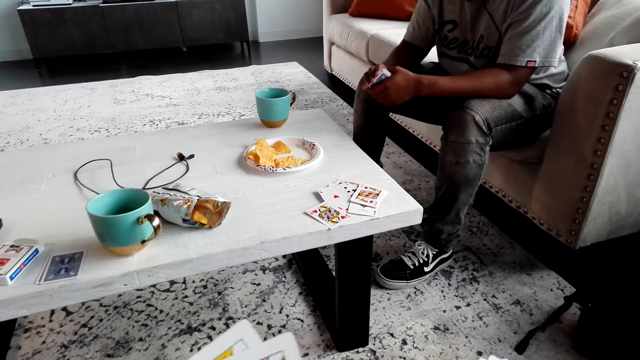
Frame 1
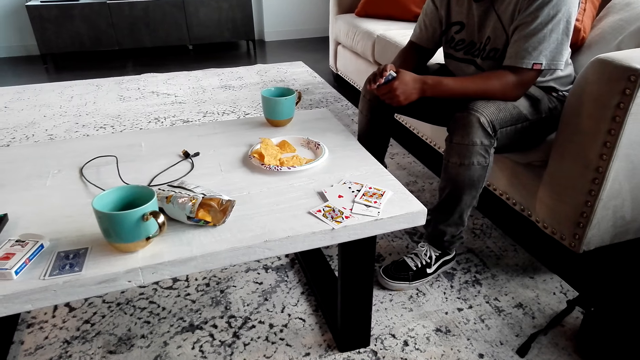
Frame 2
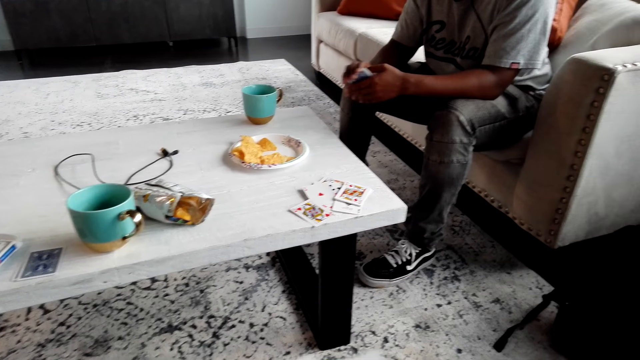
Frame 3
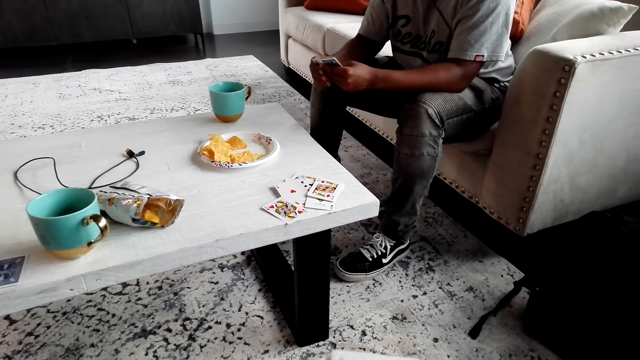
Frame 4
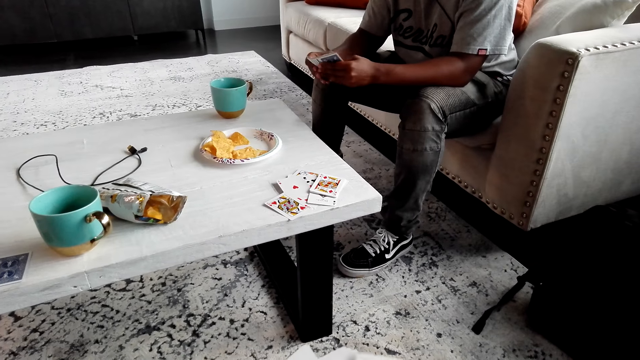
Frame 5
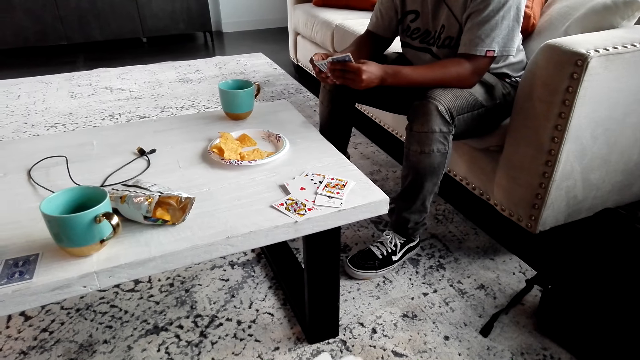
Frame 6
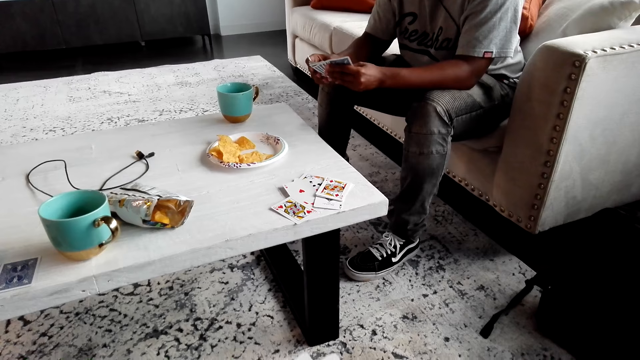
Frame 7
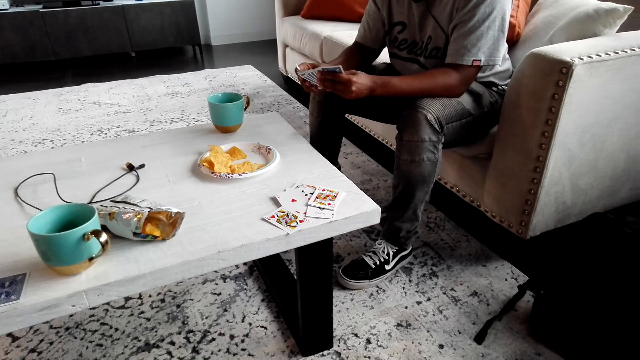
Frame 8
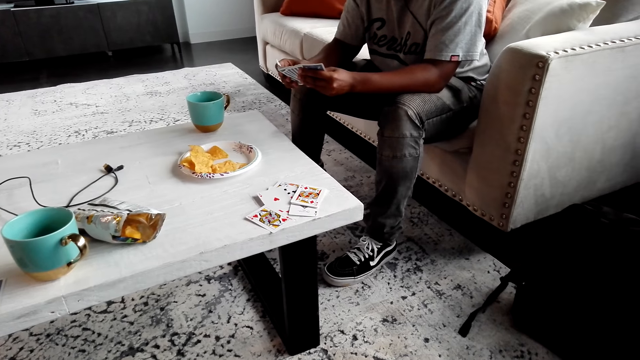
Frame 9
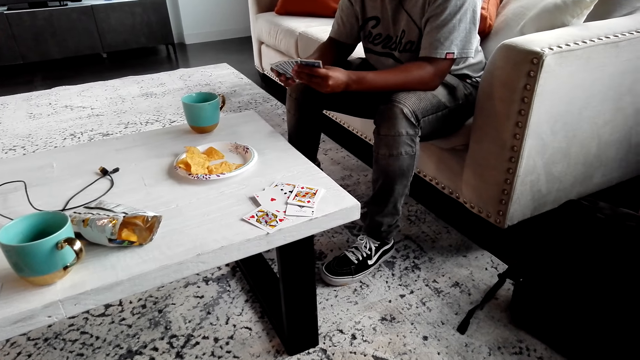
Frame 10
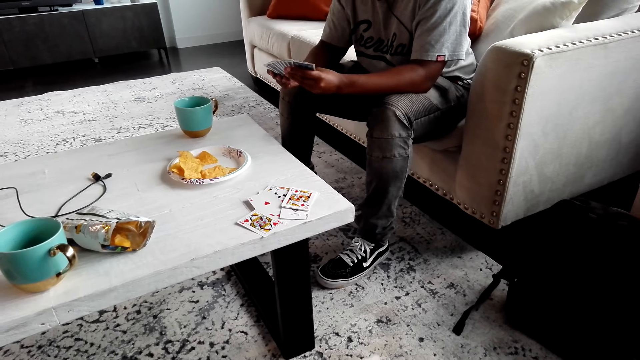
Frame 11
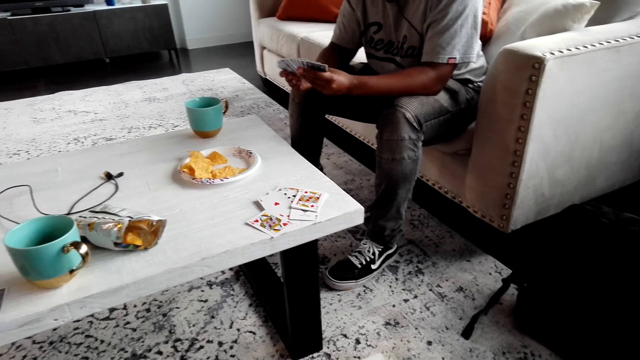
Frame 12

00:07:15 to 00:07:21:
The man puts the cards together. The man selects the cards.

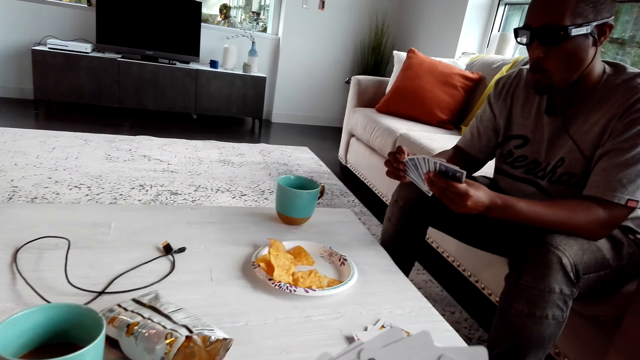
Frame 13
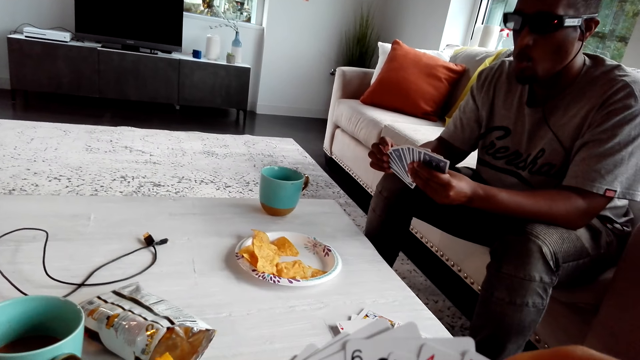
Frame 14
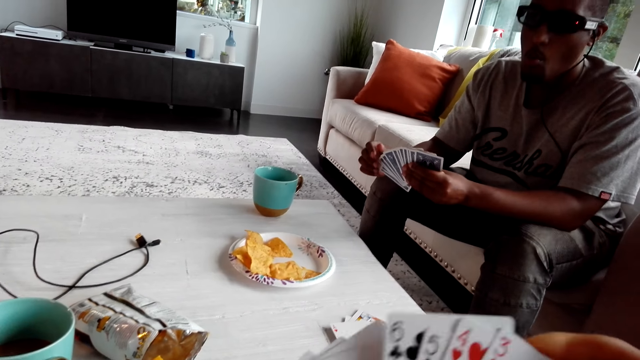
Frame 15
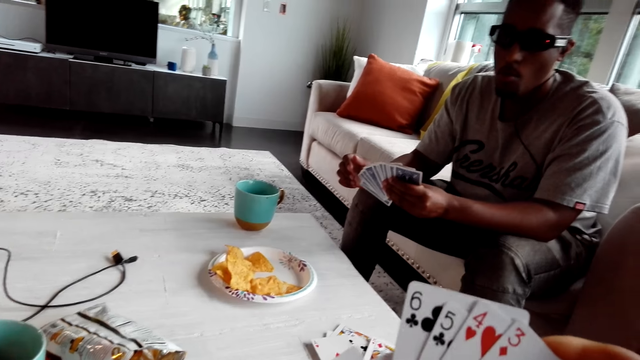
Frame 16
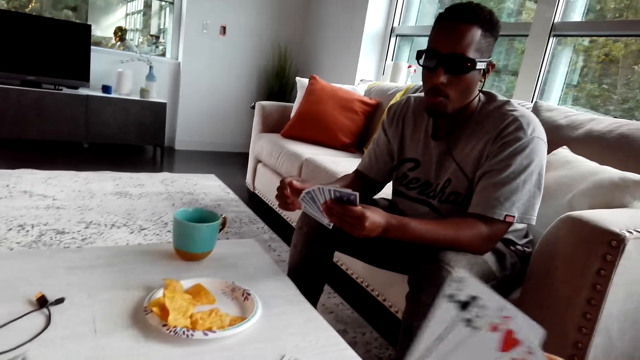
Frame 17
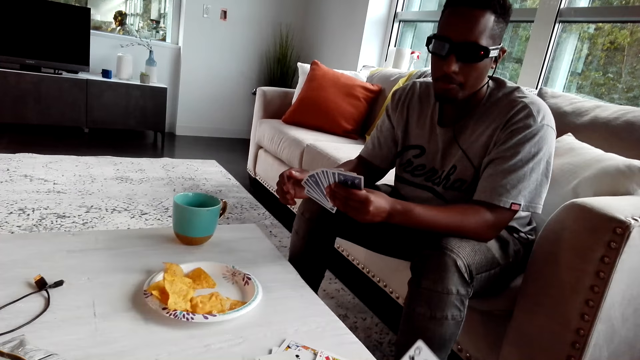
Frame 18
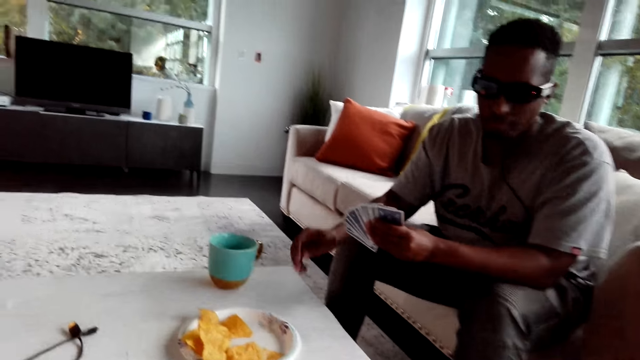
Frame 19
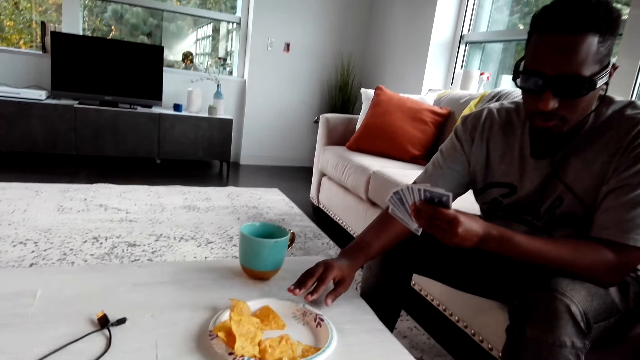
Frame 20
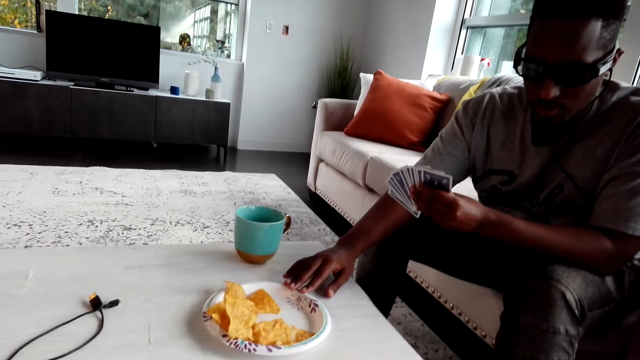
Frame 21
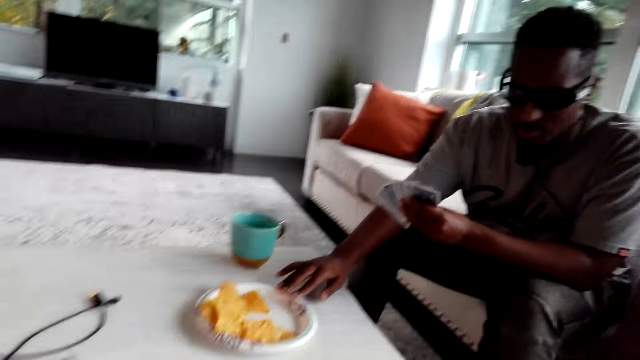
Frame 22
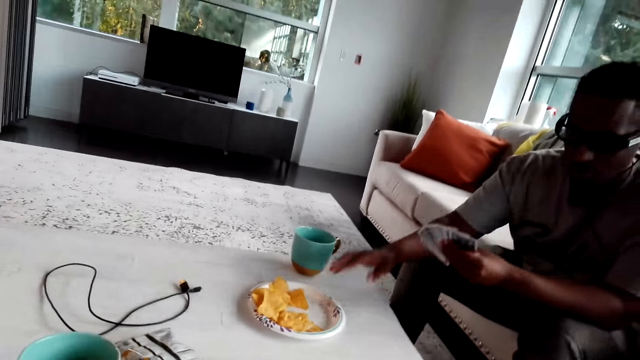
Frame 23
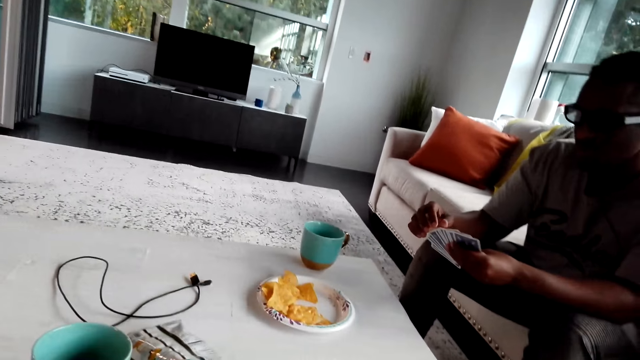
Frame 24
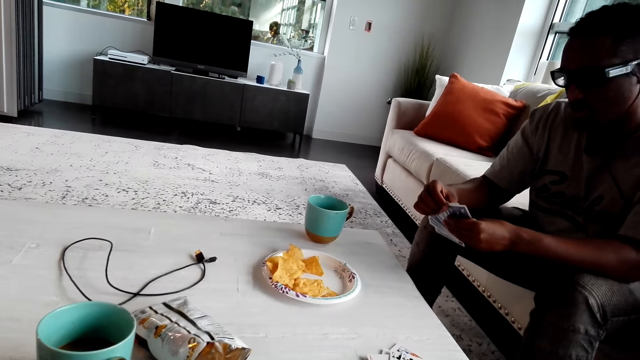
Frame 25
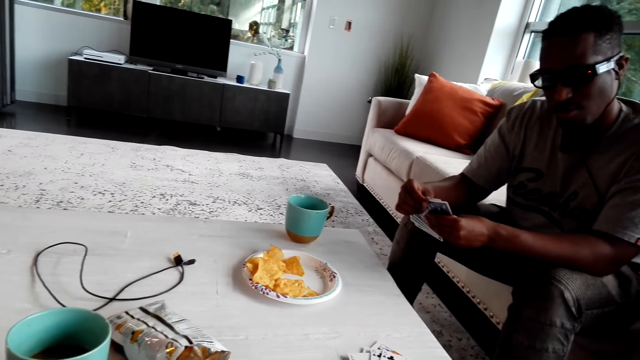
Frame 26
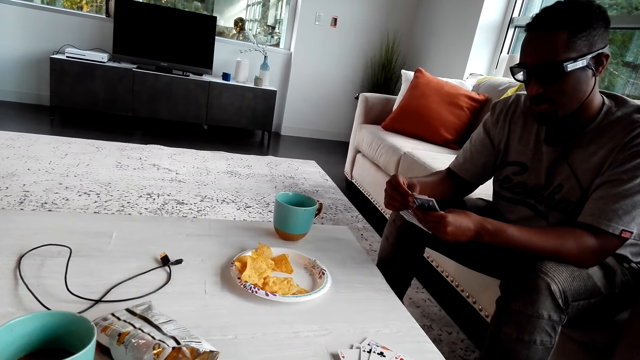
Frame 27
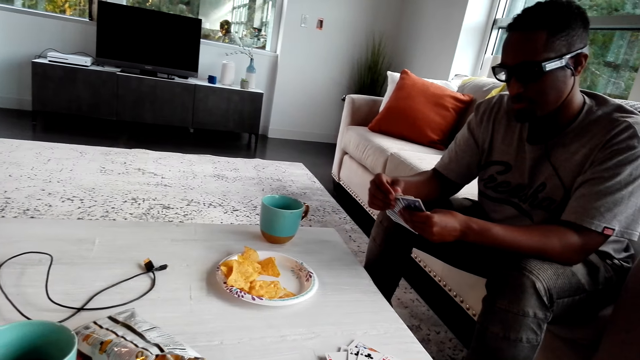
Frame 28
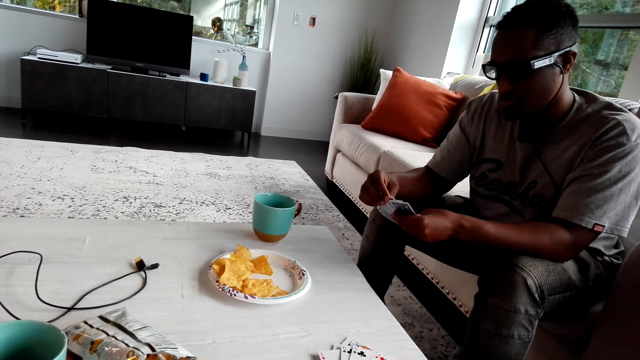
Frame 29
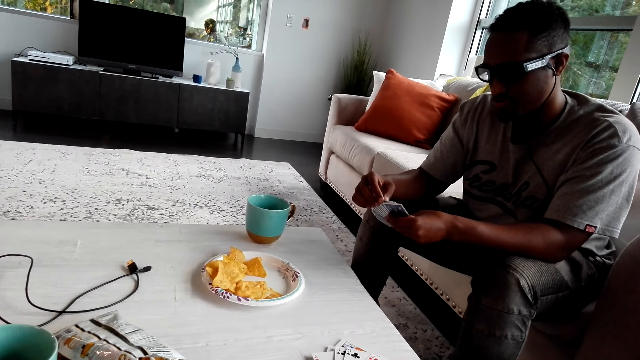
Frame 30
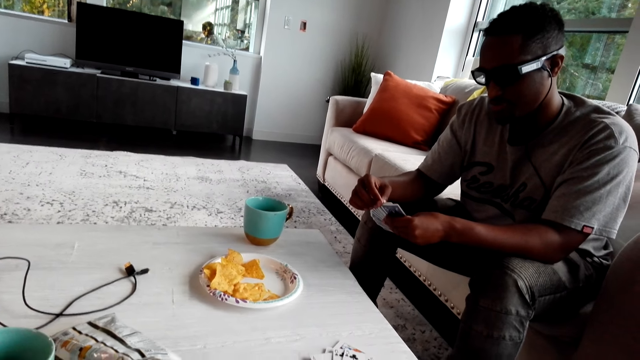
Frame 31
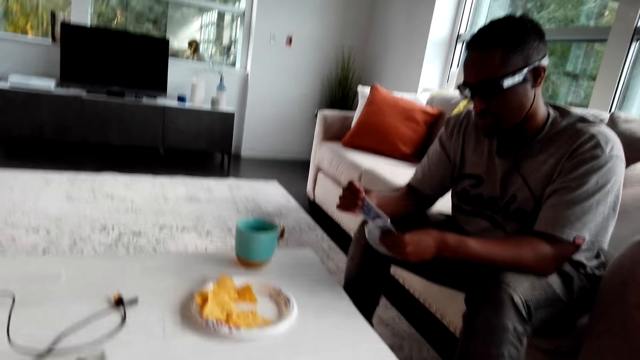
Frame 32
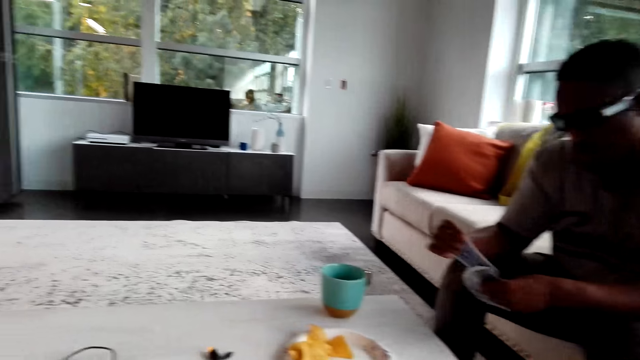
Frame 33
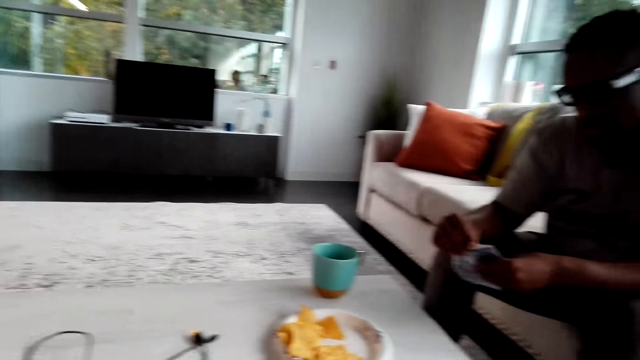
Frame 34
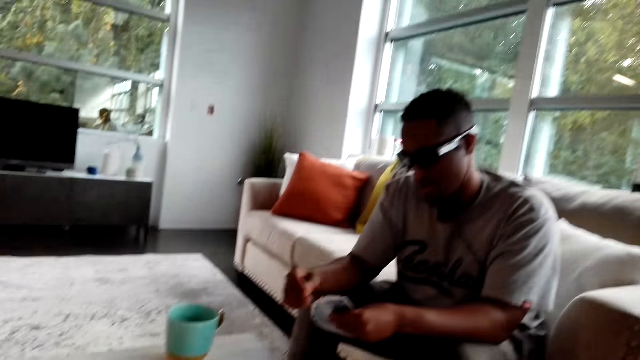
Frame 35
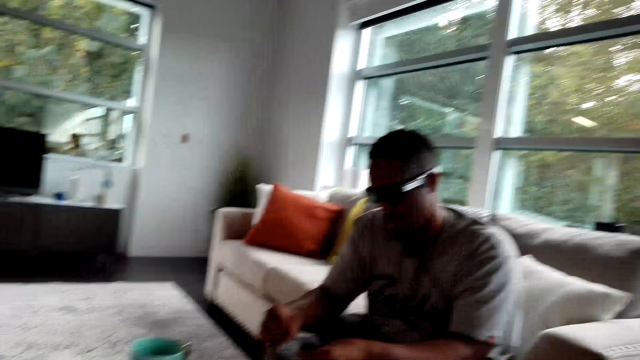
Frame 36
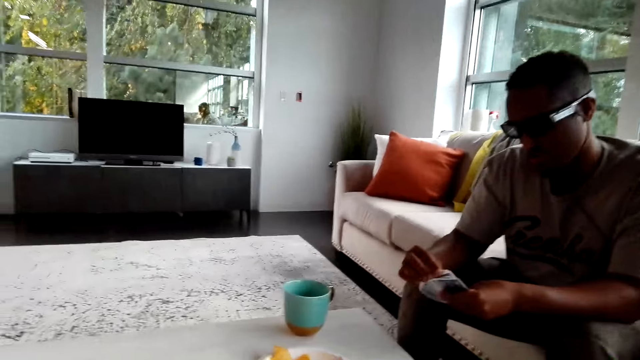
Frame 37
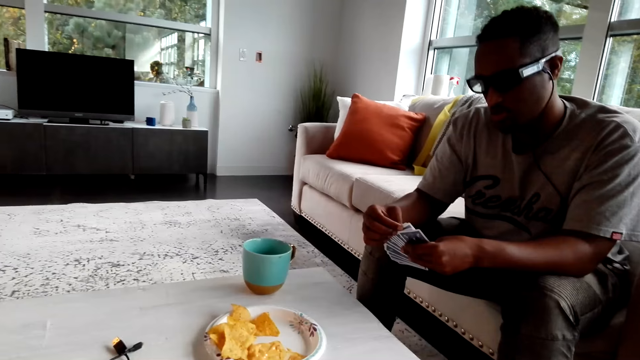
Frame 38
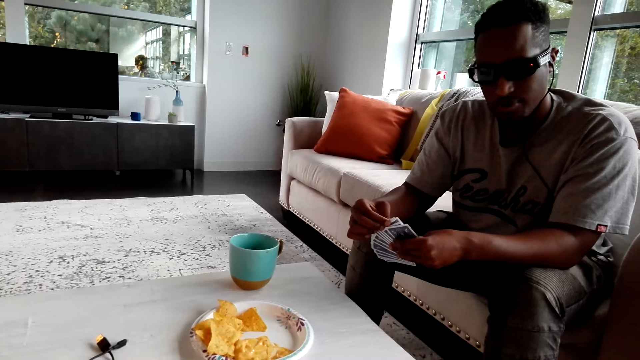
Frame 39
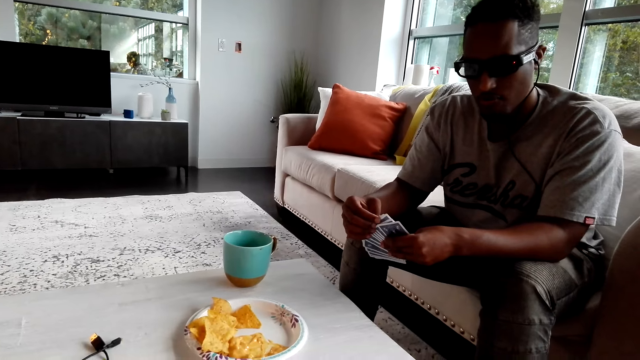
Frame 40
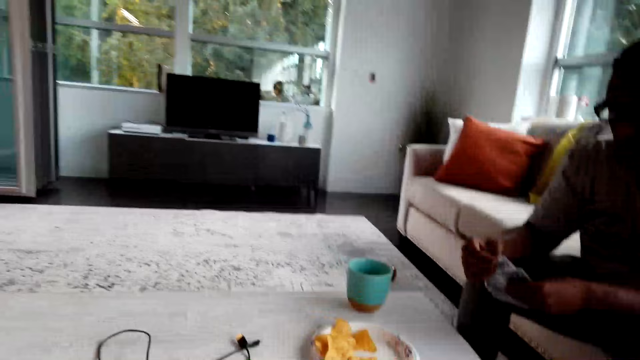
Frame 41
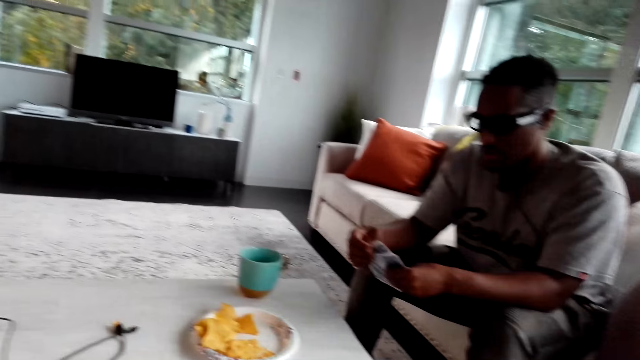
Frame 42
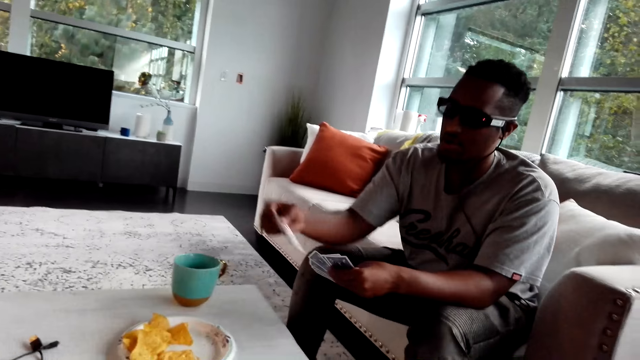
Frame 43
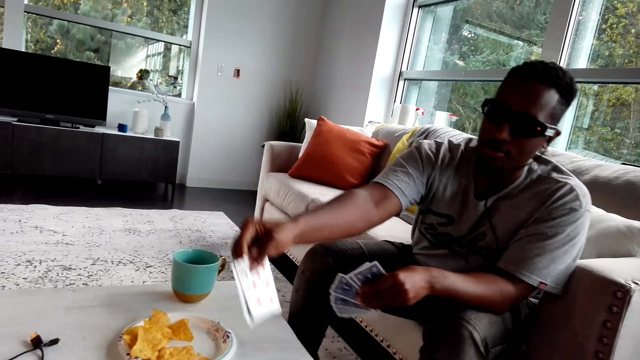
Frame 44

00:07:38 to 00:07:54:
The camera wearer plays with the cards. A man plays with the cards. The camera wearer lifts up the cards. The man points at the snack. The man selects the cards.
